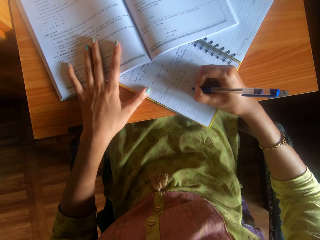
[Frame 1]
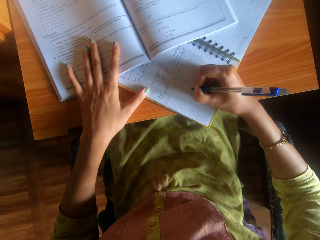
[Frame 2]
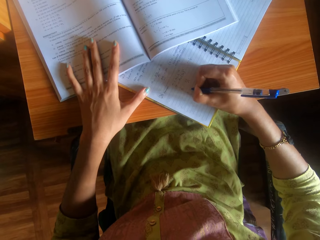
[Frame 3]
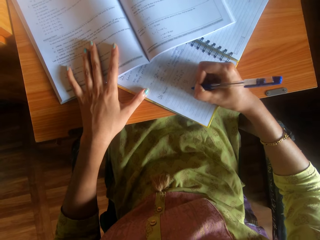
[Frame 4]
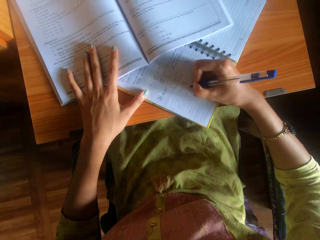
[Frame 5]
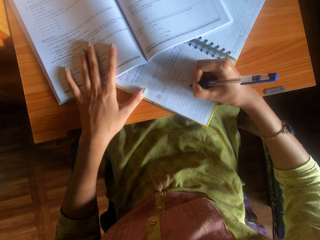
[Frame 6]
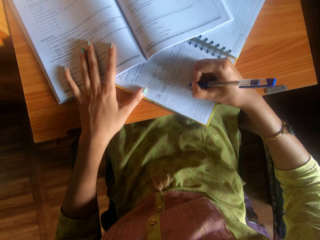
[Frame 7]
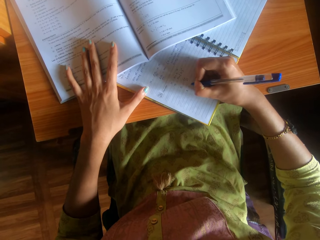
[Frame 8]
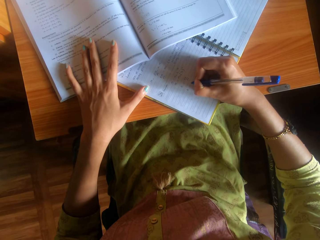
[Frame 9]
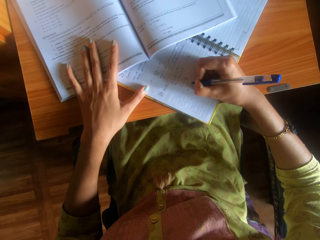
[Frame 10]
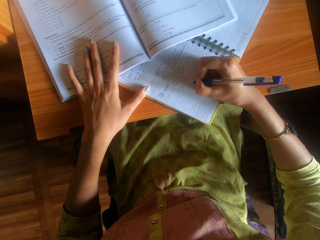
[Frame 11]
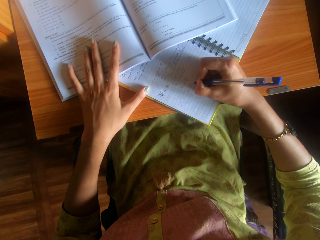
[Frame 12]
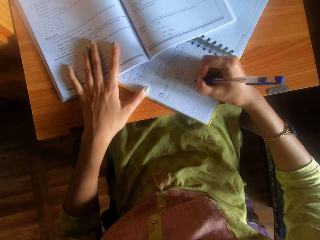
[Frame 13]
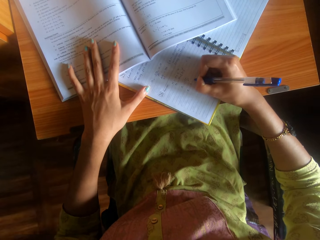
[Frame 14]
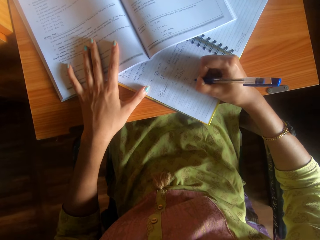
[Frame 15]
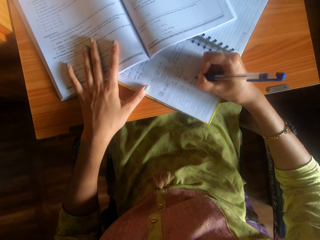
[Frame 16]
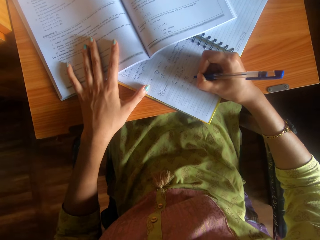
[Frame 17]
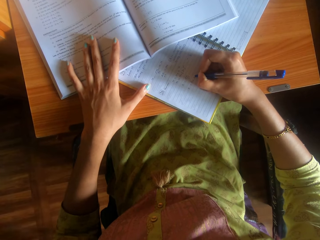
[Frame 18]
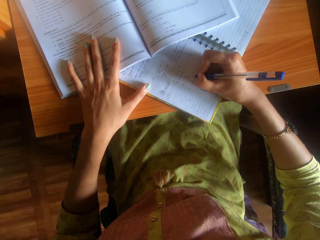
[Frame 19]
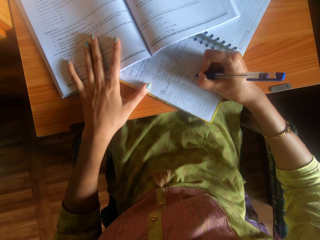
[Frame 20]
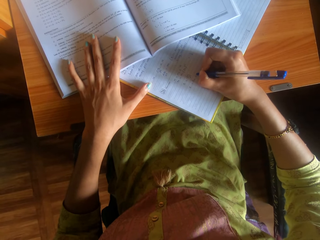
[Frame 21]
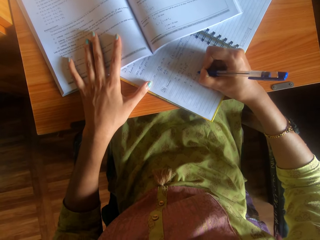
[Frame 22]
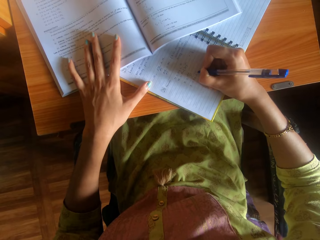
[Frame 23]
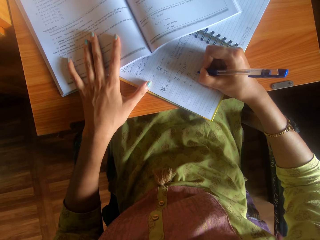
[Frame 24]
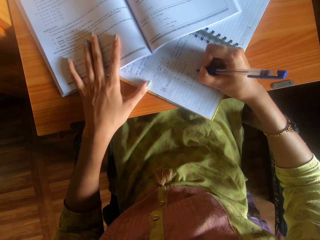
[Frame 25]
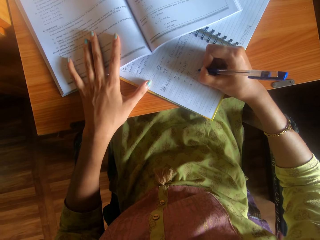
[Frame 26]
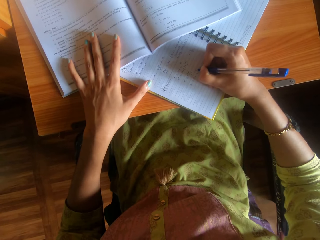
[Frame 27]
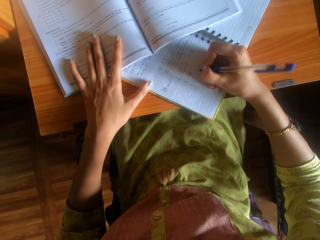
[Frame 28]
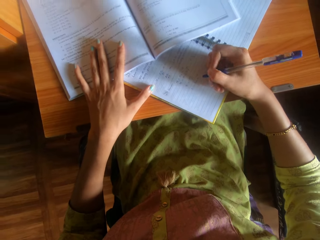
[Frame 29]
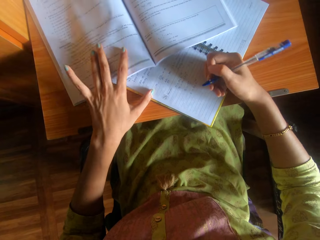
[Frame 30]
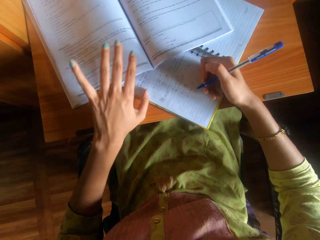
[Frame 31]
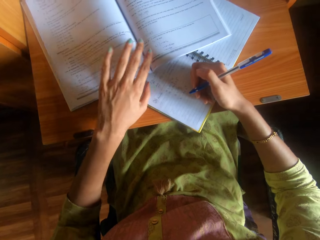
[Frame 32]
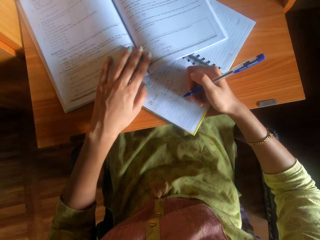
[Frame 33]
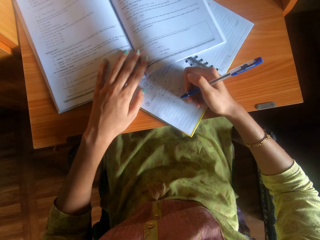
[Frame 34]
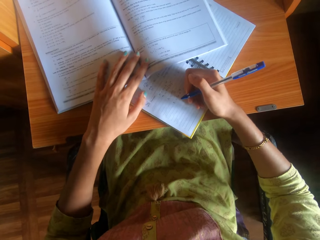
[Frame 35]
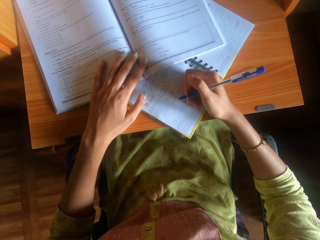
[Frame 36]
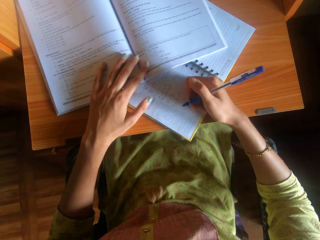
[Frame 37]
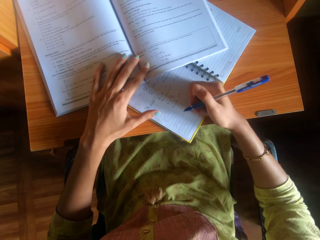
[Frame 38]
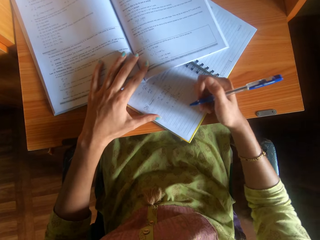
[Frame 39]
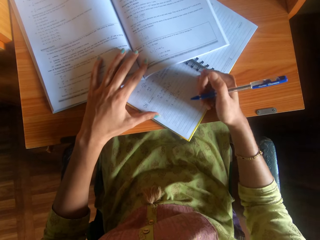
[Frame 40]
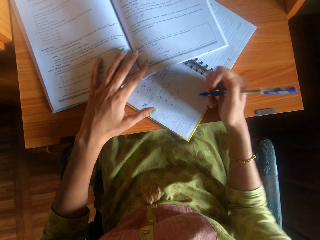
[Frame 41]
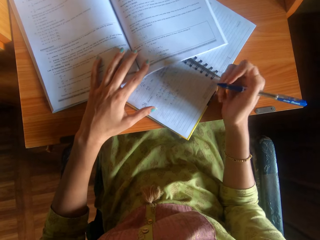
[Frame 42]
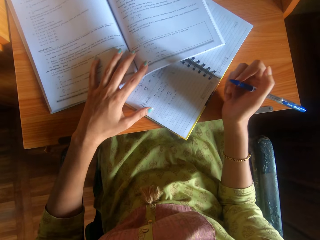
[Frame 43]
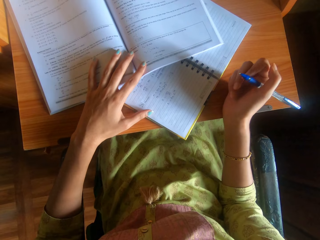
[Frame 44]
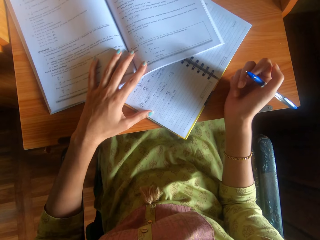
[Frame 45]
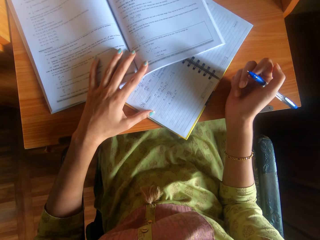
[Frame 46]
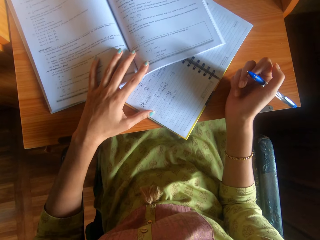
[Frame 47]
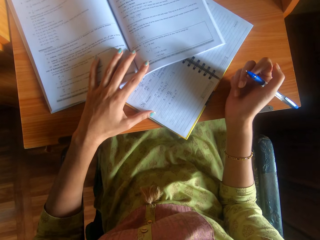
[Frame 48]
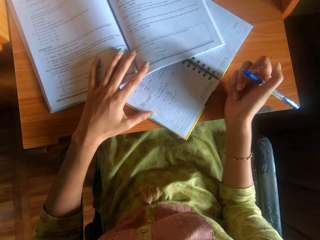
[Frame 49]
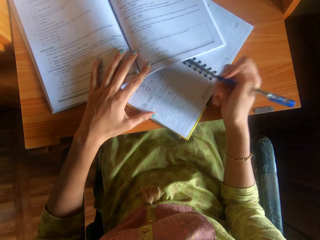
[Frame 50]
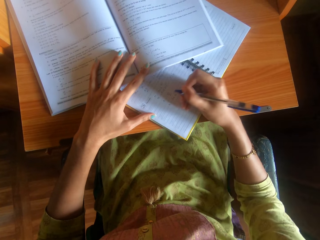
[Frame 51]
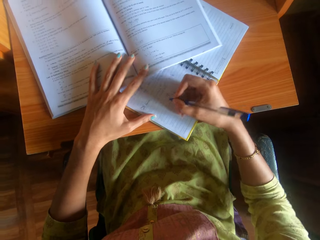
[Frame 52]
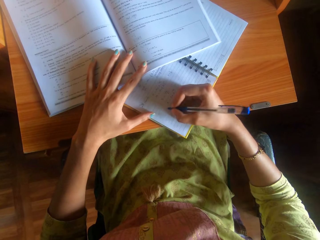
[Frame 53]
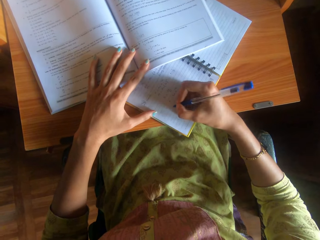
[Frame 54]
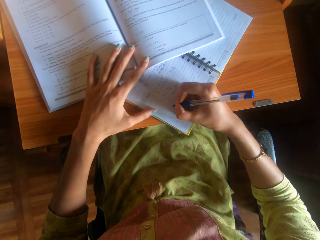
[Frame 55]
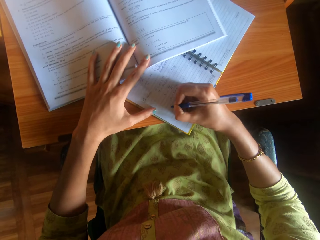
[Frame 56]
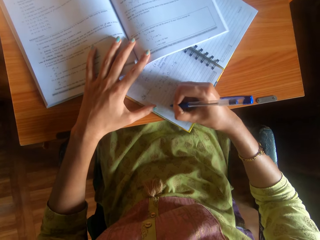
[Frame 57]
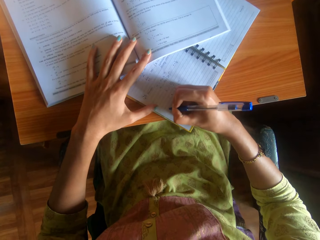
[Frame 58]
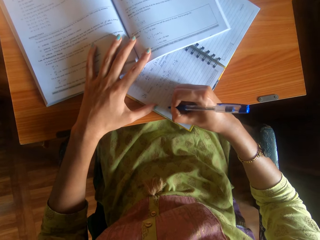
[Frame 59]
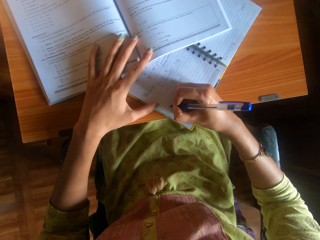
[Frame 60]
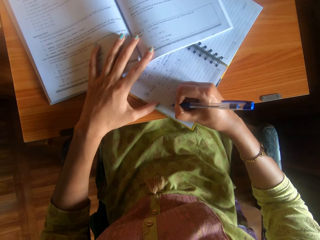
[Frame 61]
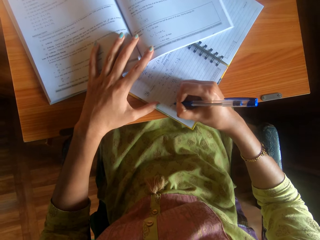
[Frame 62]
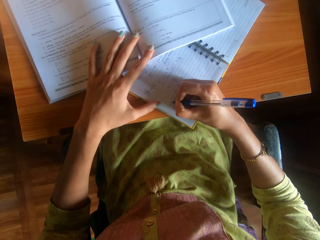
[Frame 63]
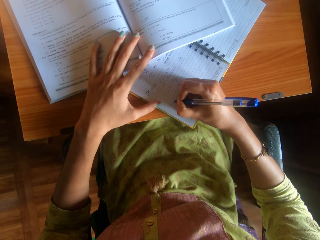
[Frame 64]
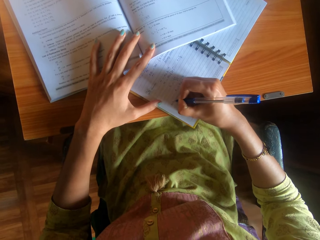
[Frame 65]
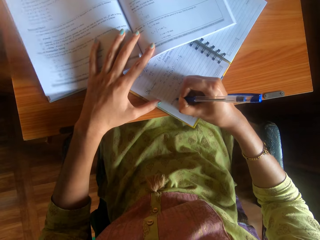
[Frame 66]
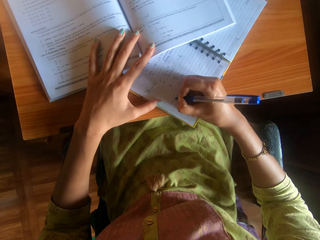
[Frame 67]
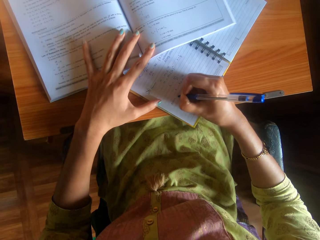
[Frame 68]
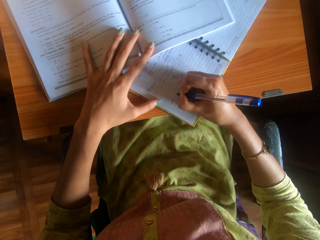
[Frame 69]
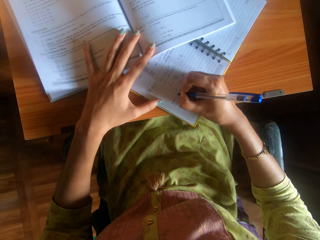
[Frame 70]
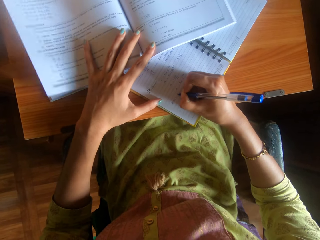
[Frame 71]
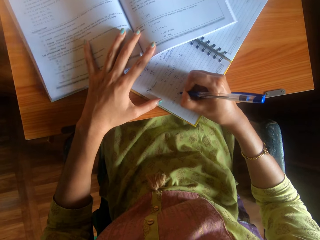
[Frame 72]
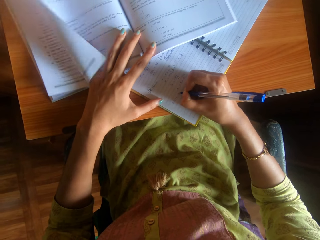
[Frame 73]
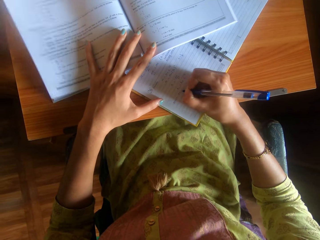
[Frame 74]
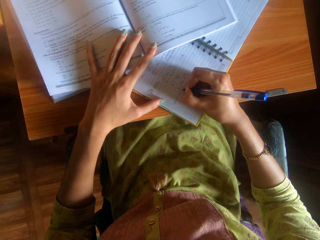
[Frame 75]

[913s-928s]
The camera wearer moves her left hand on the textbook on the table. She holds a pen. She writes on the book on the table with the pen in her right hand.

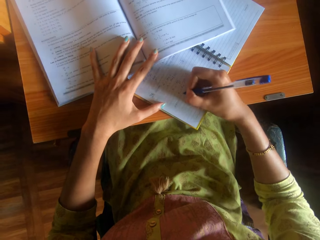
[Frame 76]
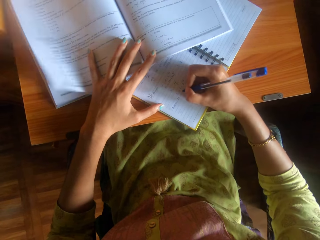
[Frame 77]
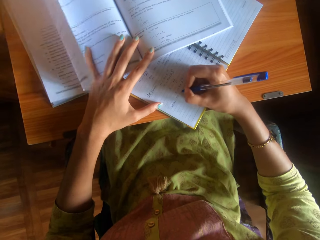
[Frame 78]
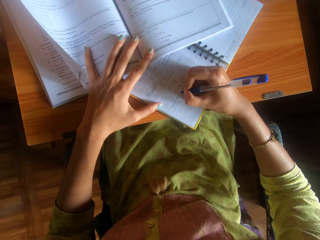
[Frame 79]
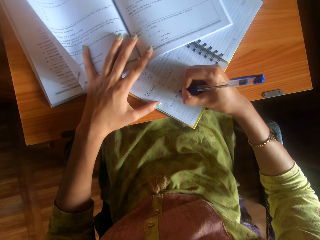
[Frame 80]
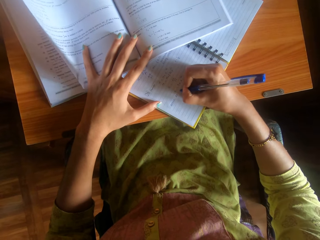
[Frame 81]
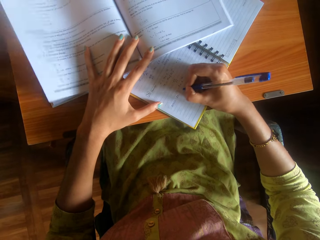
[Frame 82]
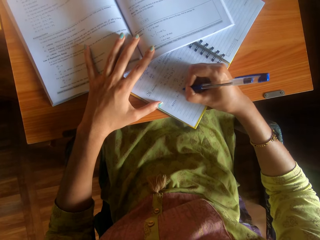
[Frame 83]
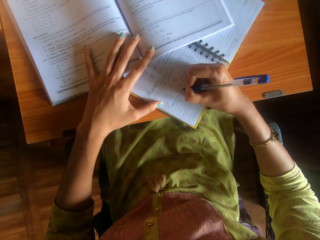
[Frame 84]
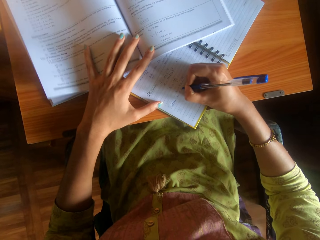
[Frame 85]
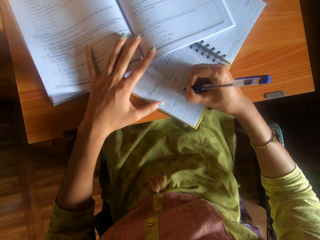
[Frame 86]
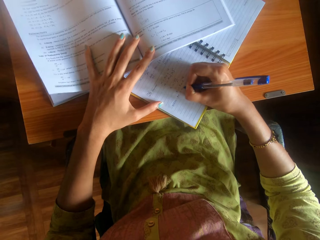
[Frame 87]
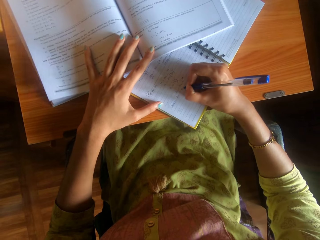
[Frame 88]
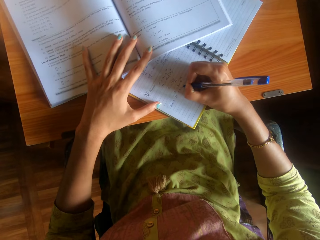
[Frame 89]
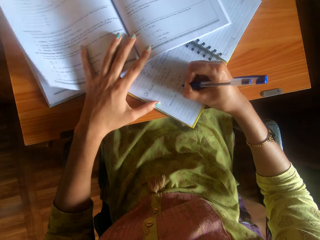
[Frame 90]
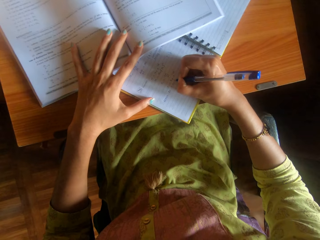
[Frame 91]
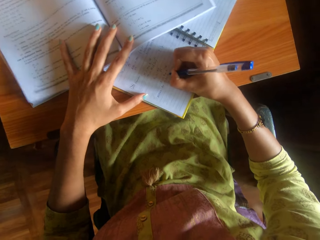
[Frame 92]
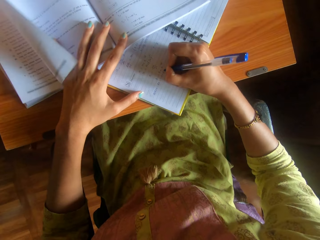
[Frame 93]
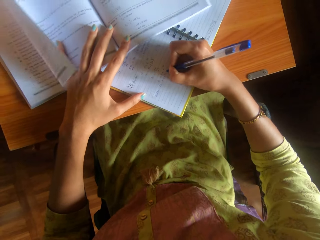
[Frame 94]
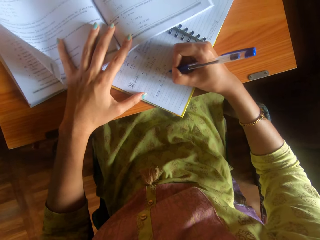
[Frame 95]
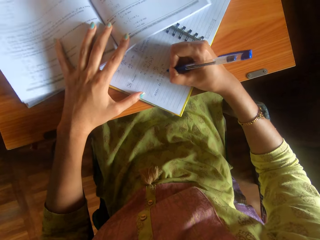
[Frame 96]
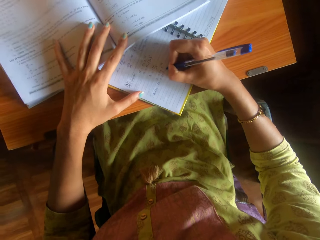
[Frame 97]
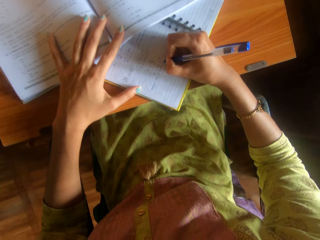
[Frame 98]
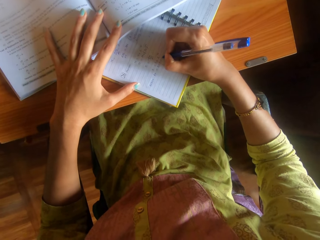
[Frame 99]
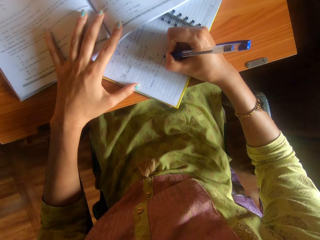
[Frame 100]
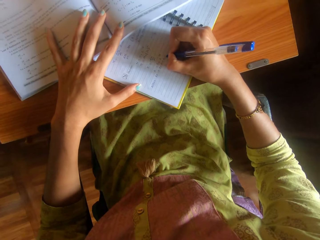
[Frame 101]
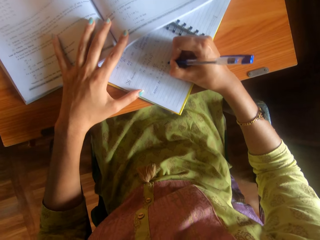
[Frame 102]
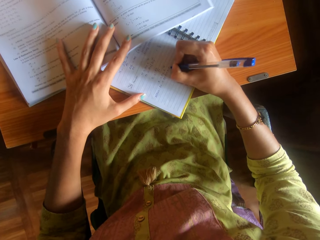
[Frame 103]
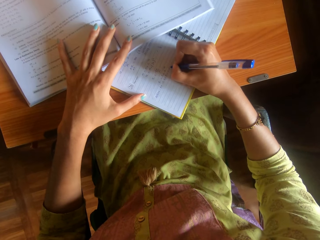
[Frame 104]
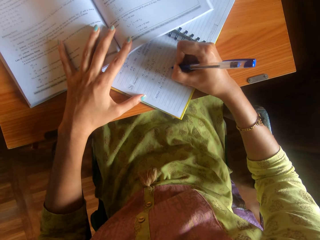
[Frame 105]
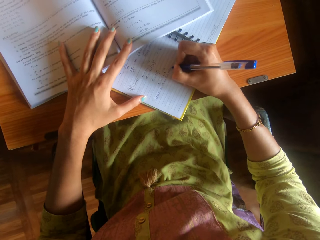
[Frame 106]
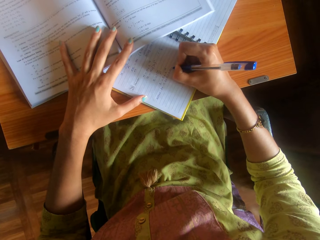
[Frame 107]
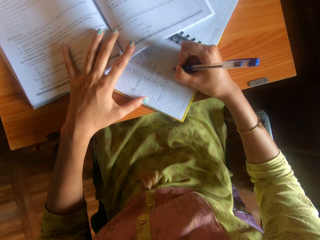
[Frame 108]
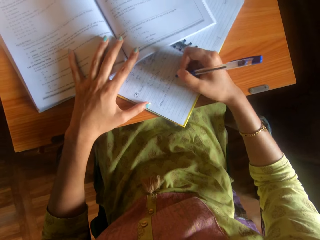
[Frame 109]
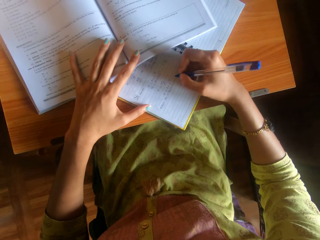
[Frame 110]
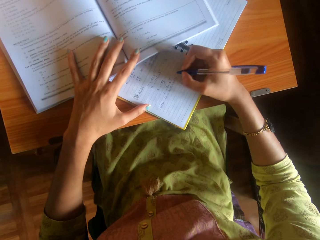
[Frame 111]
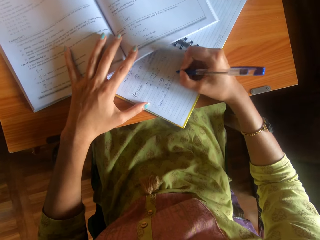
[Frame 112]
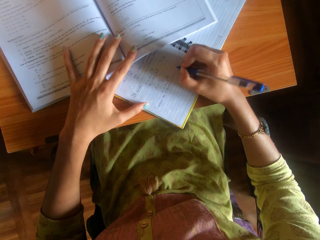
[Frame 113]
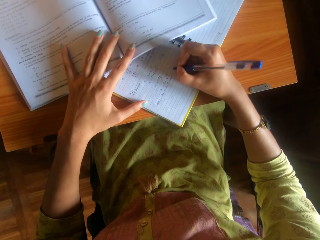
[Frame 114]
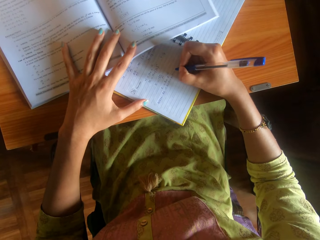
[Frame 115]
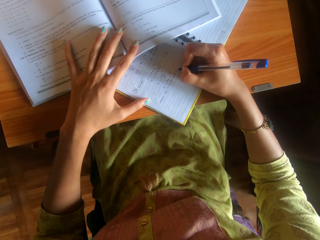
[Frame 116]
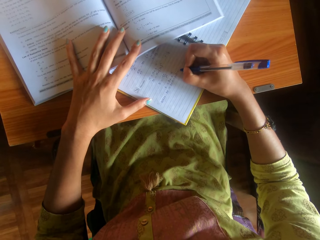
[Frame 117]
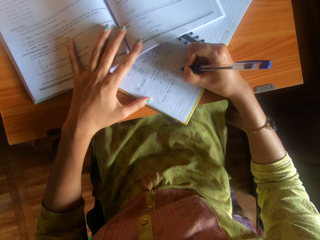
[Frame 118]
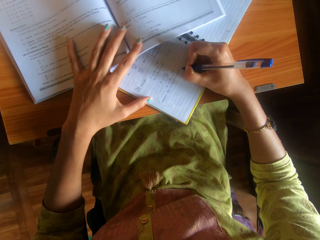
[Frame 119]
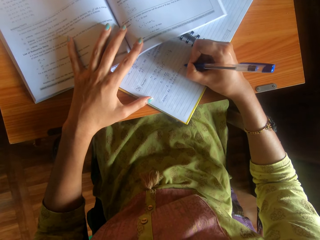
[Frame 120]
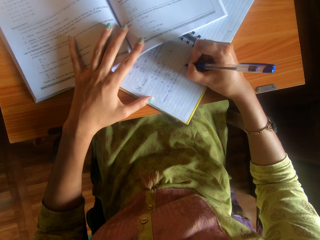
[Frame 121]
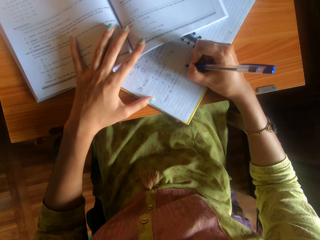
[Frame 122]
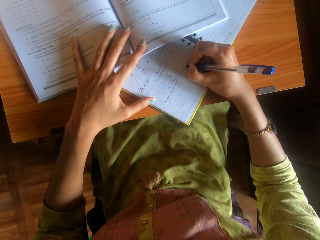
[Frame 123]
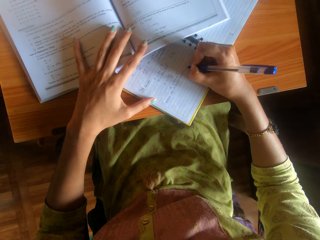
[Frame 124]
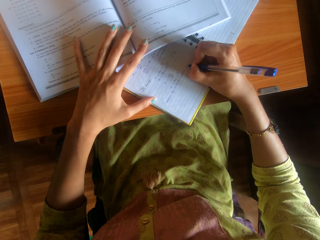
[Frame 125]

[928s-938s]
The camera wearer holds a book. They write on the book.
